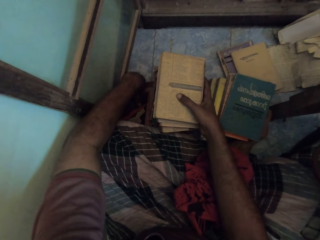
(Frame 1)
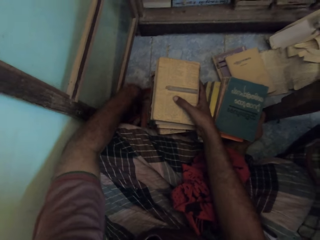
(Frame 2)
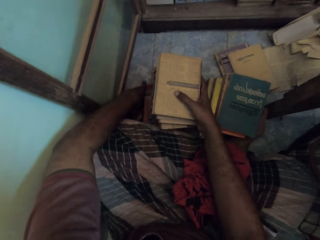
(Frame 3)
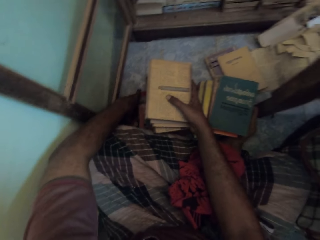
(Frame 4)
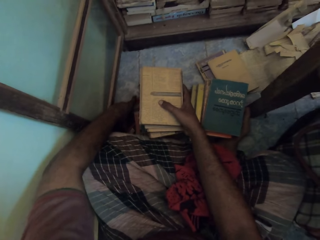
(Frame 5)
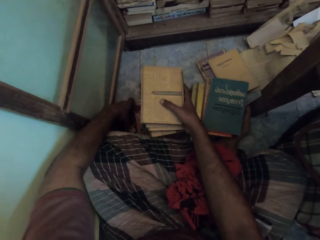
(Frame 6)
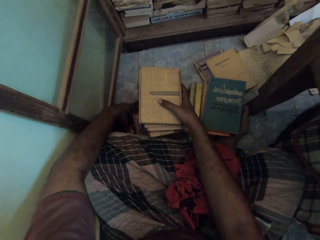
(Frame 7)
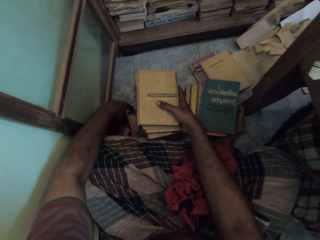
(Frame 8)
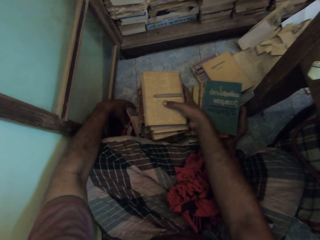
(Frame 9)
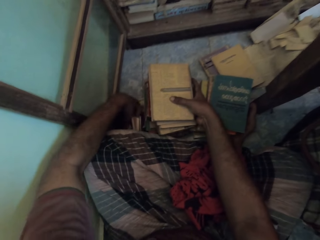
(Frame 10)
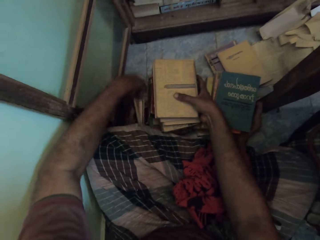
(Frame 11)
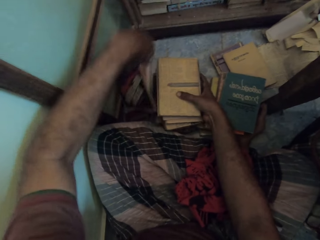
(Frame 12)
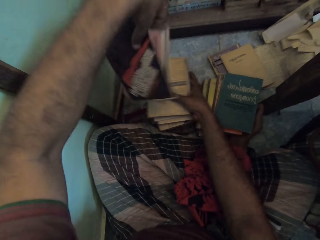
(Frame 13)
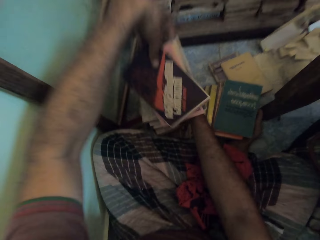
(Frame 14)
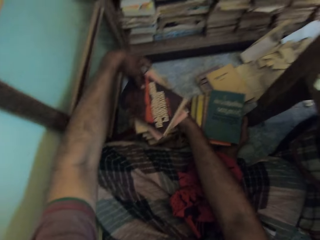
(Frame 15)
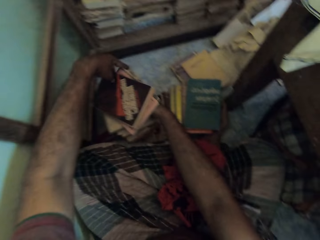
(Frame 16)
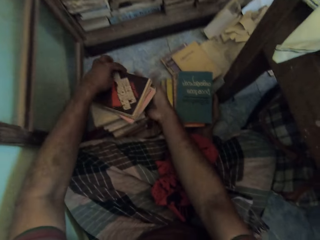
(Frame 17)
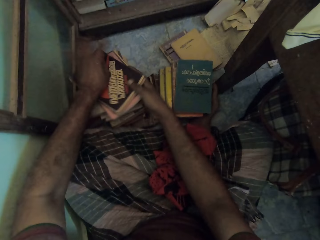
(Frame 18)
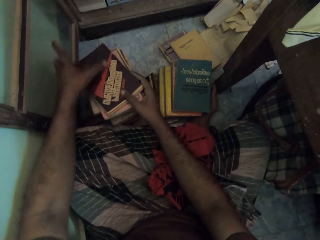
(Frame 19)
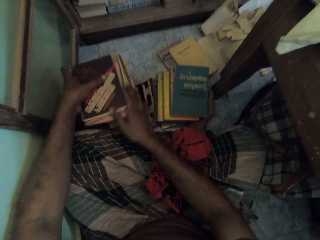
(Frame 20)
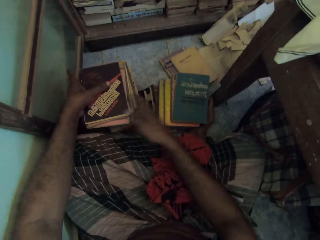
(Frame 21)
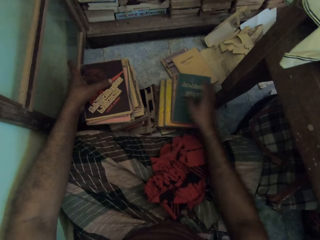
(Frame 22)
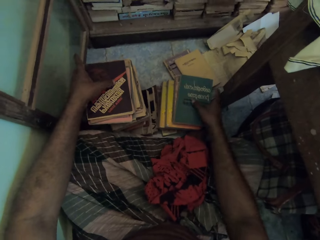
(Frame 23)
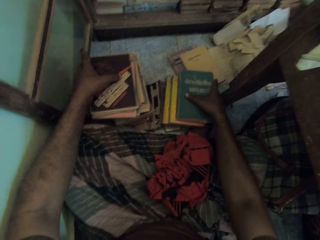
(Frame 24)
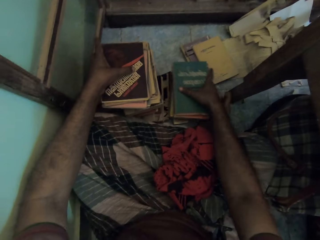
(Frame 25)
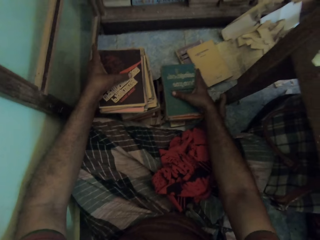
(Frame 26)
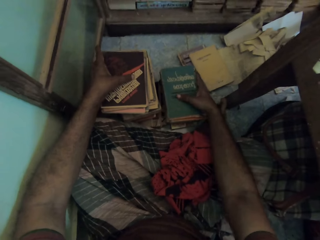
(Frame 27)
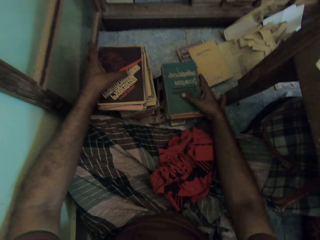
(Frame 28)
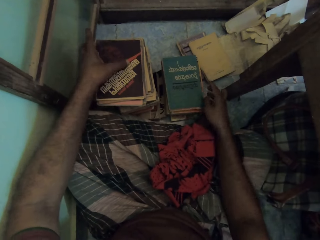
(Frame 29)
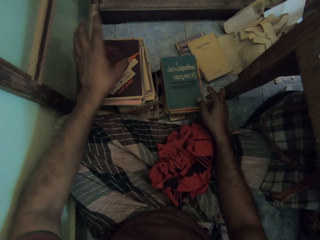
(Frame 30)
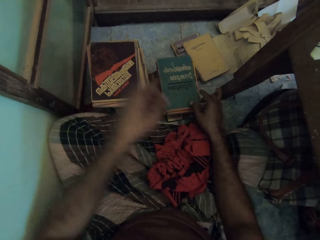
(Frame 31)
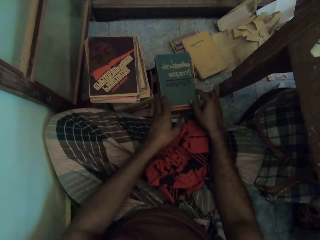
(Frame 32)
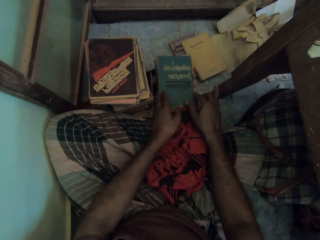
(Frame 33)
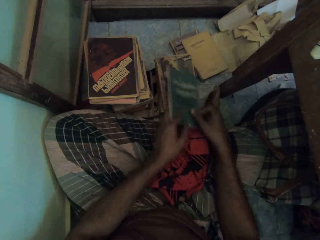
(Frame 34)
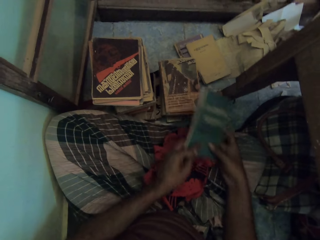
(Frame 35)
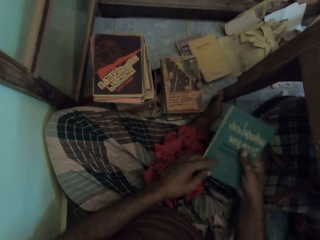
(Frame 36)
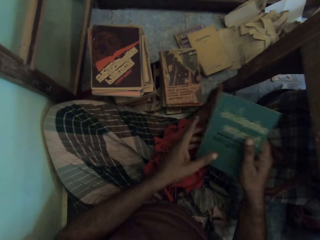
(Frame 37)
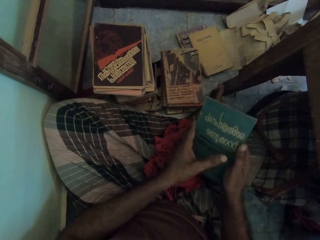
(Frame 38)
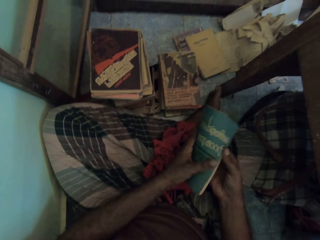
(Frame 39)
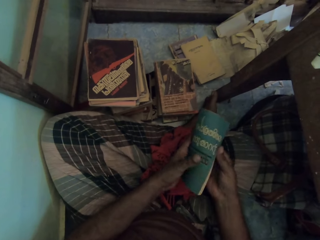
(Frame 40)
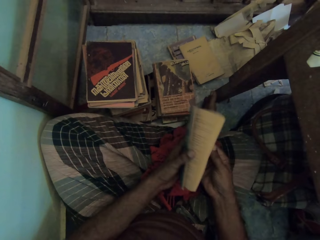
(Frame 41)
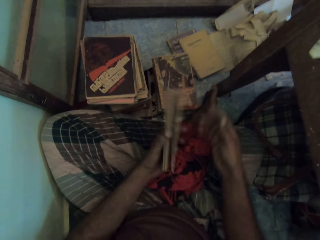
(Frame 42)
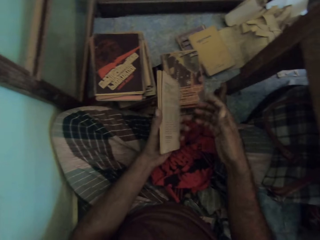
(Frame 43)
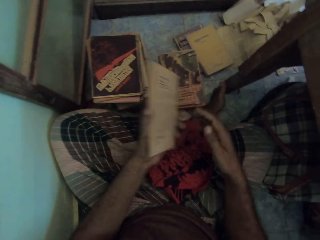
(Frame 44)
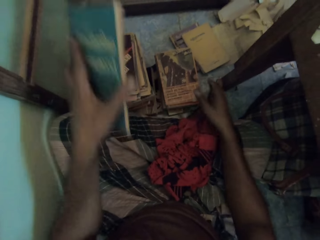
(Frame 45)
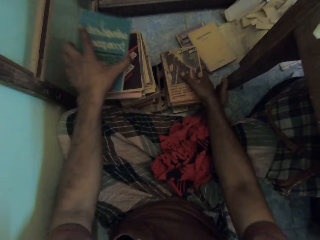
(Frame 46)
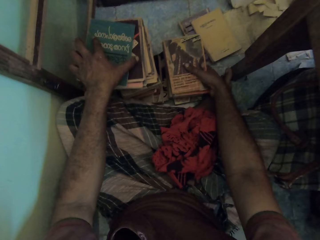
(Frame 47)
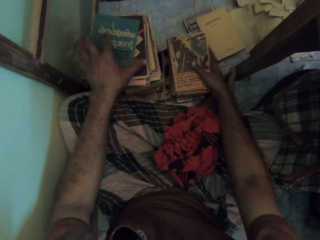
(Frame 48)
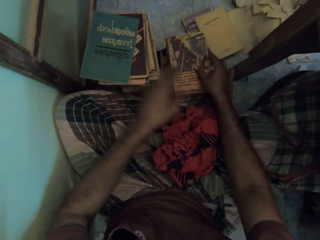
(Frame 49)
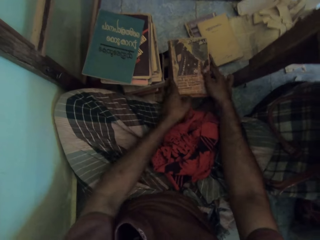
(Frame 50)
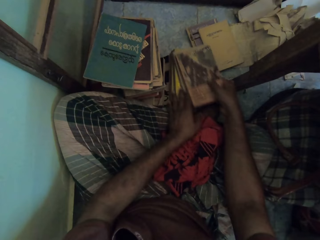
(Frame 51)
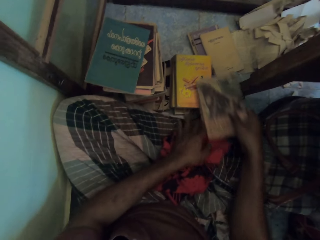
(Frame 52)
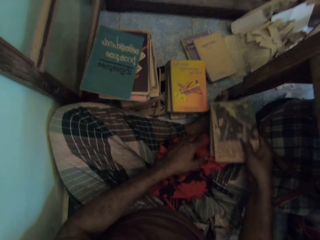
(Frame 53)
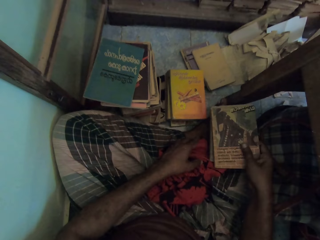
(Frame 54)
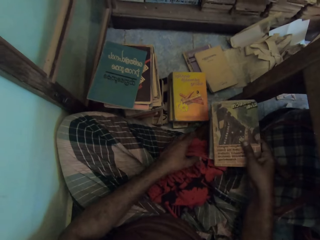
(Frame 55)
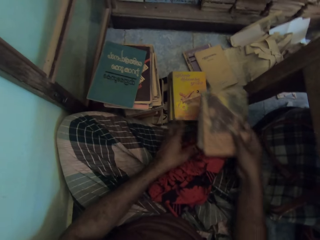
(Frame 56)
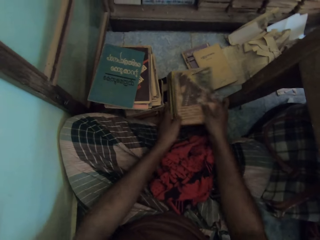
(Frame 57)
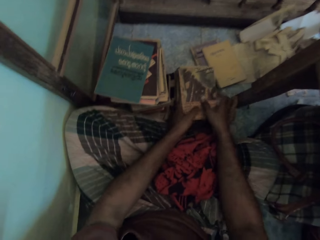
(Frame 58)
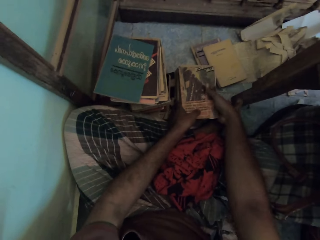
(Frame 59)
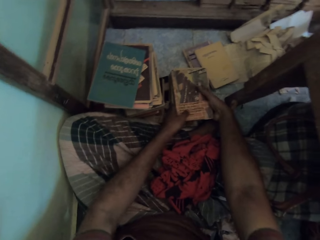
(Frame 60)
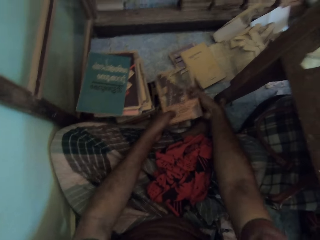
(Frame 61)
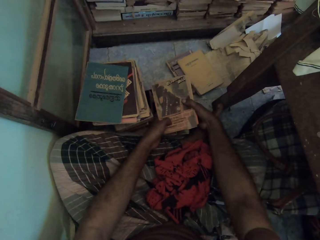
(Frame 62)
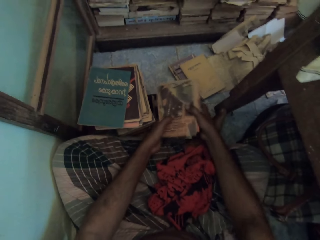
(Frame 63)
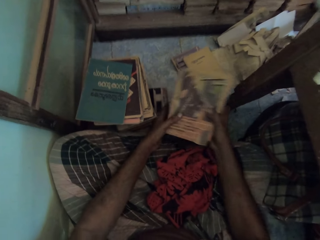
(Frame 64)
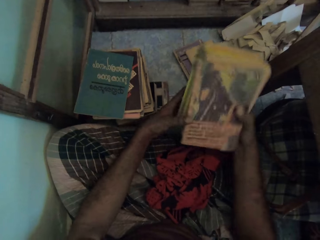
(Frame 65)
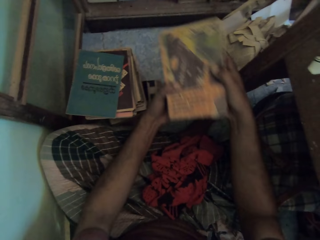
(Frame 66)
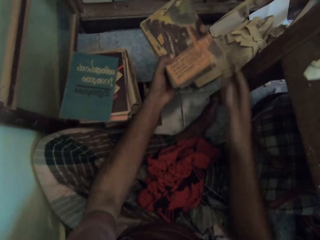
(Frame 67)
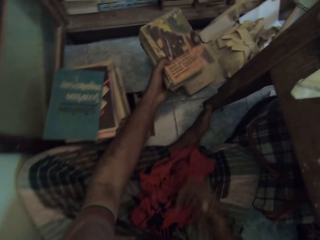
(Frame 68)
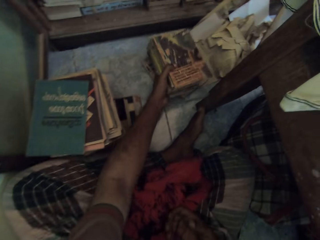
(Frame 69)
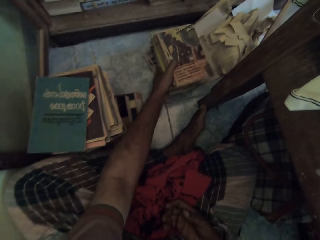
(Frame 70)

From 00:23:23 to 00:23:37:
The camera wearer picks up a book on the pile of books. They flip the book. They check the pages of the book. They put the book on the pile of books. They pick up books on the pile of books. They adjust the book. They put the books on the pile of books. They carry the book. They pick up books on the floor.

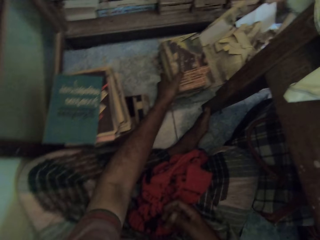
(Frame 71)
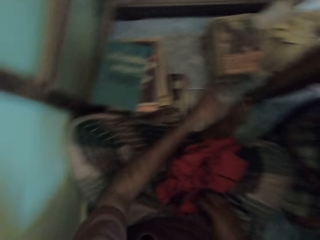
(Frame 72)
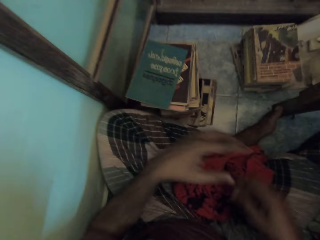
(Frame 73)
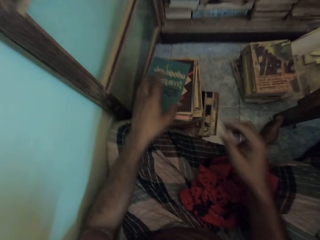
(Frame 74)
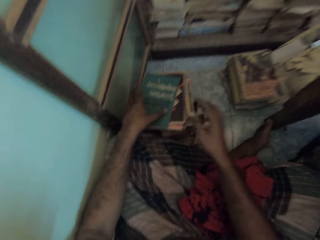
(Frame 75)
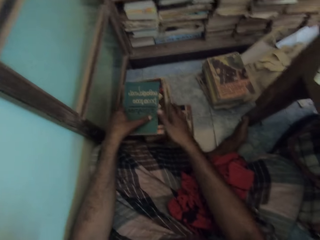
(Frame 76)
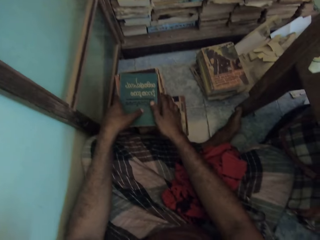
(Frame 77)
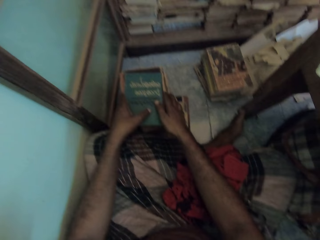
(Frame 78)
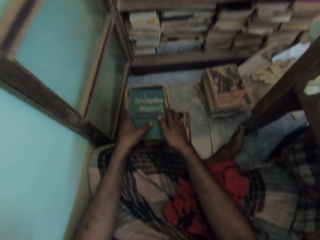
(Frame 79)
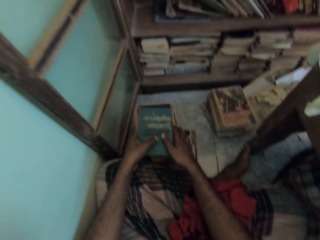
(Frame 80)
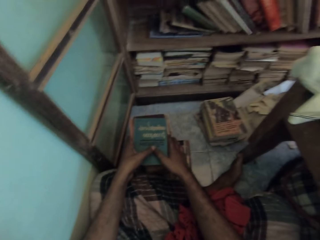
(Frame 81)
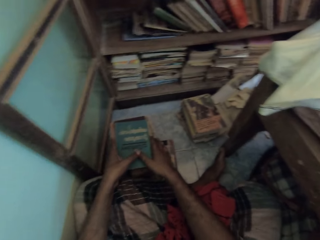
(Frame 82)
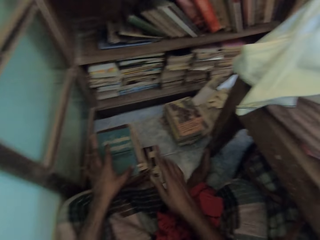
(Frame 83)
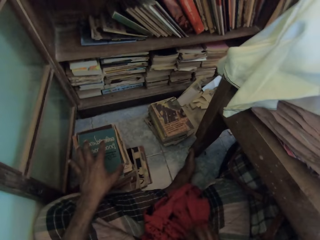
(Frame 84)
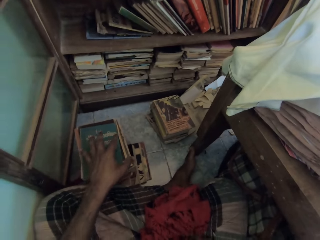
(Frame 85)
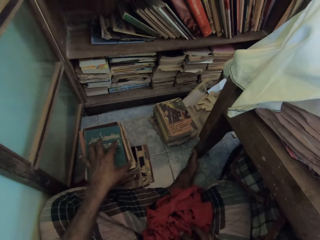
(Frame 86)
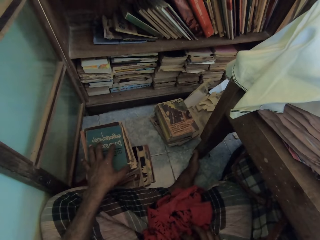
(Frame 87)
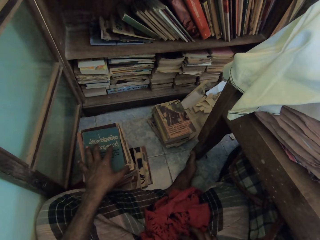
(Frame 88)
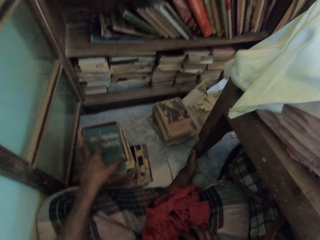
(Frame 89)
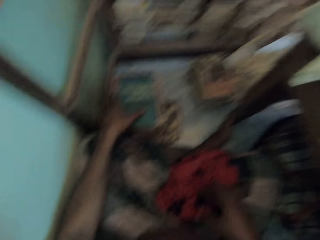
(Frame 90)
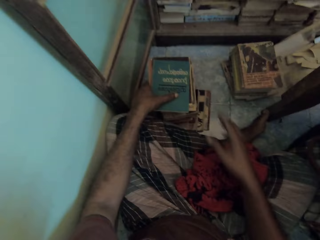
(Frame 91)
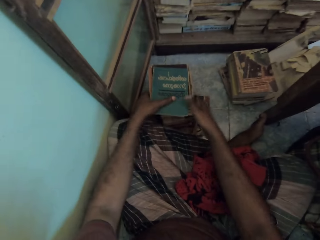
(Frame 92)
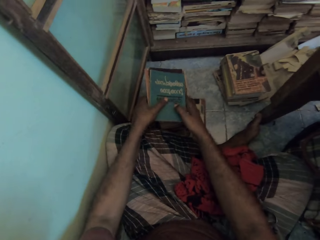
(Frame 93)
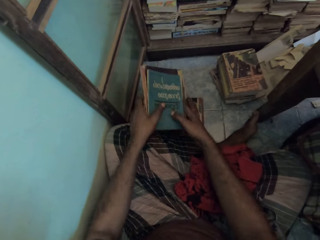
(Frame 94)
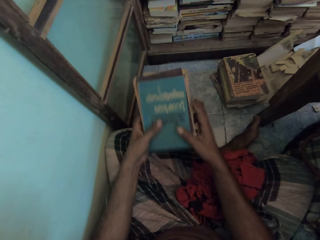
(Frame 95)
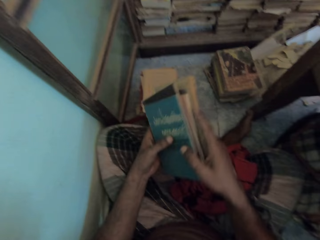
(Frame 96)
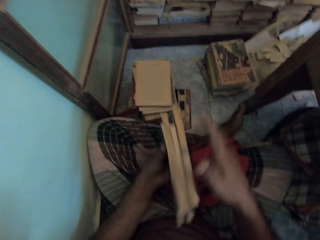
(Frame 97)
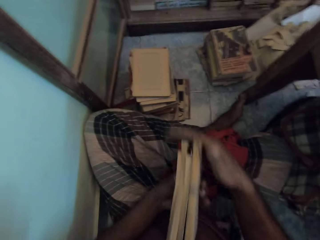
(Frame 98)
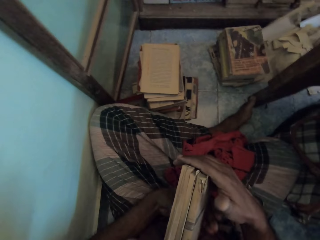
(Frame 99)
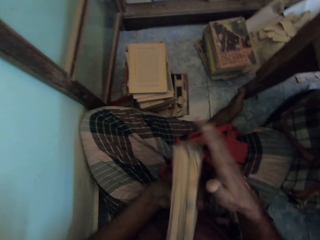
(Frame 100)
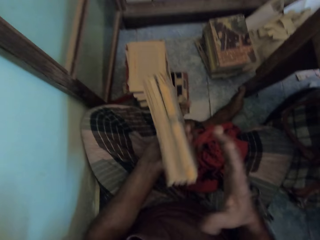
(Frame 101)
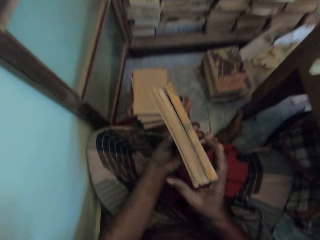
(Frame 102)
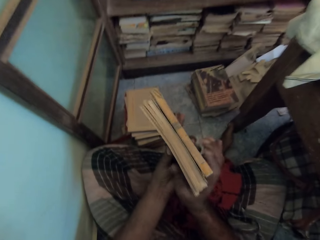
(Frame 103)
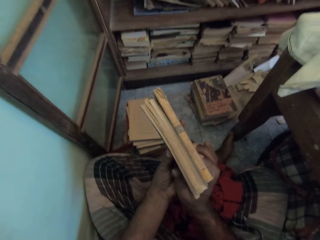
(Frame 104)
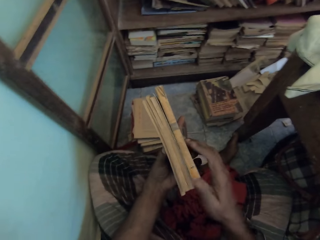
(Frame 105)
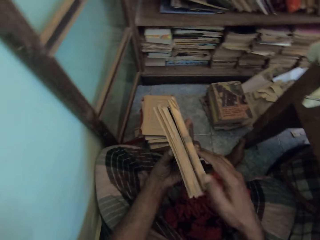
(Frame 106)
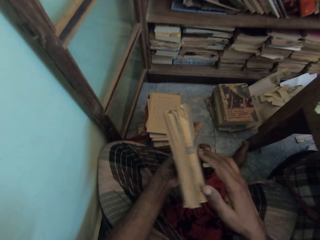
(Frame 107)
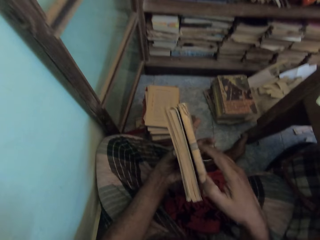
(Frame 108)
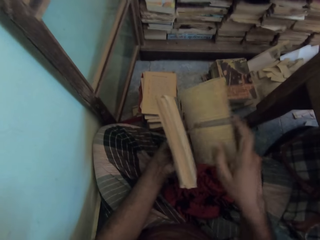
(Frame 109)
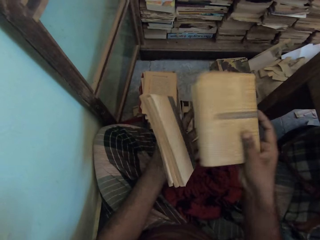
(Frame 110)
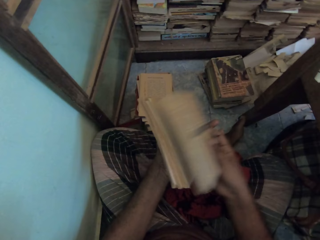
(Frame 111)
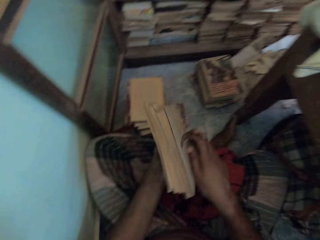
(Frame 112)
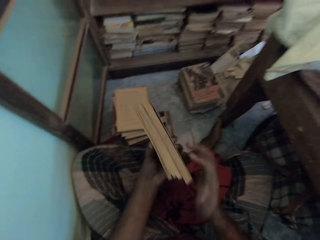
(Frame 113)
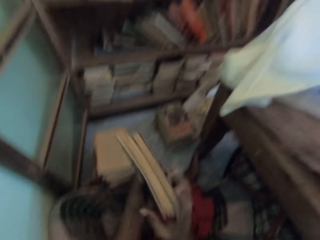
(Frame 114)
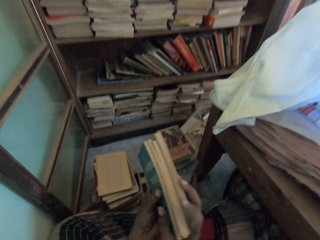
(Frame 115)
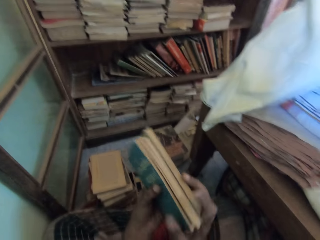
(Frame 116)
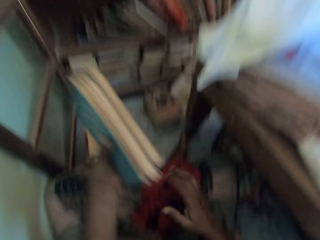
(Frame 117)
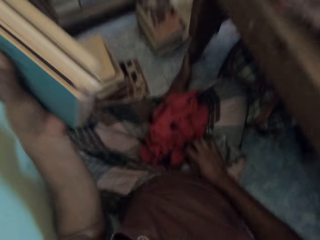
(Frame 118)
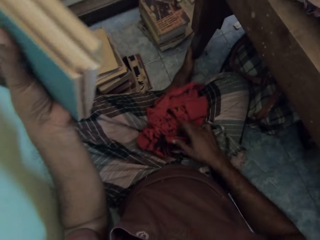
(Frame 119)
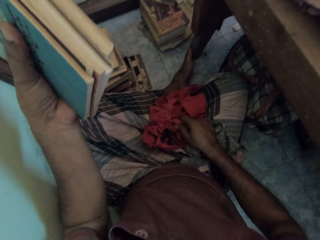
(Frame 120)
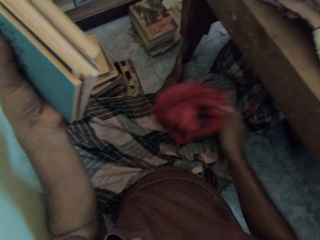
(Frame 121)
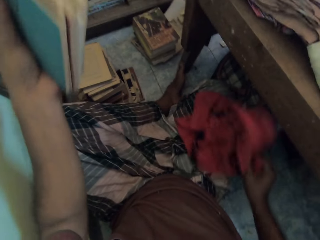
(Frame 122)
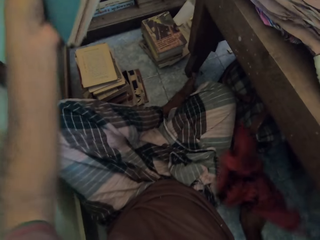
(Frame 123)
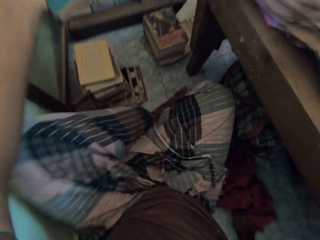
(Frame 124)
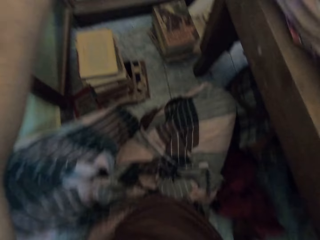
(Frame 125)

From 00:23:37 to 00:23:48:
The camera wearer puts the books on the pile of books. They arrange the pile of books. They adjust the book. They touch the body. They look around the room. They pick up books on the pile of books. They carry some books. They align the books in hands. They turn a book. They pick up a piece of cloth. They adjust the piece of cloth.
